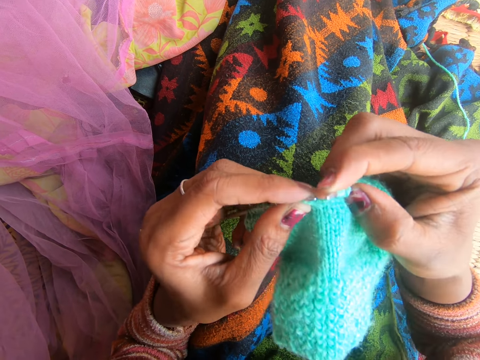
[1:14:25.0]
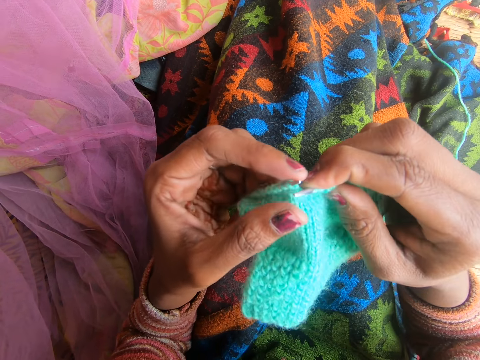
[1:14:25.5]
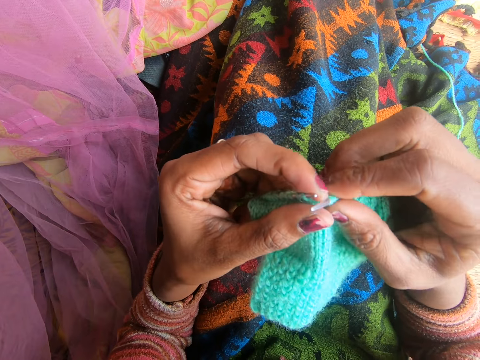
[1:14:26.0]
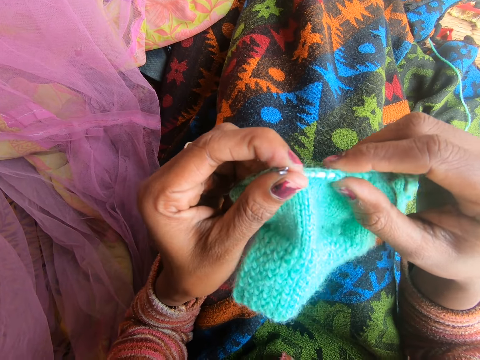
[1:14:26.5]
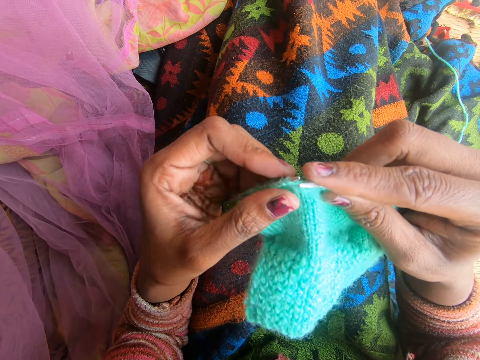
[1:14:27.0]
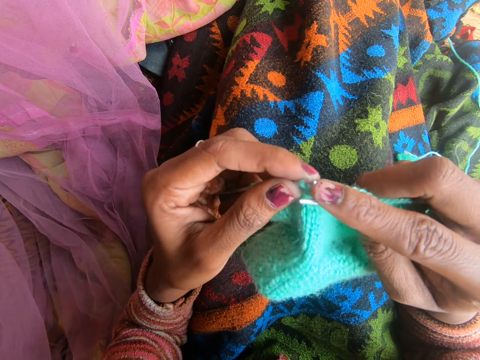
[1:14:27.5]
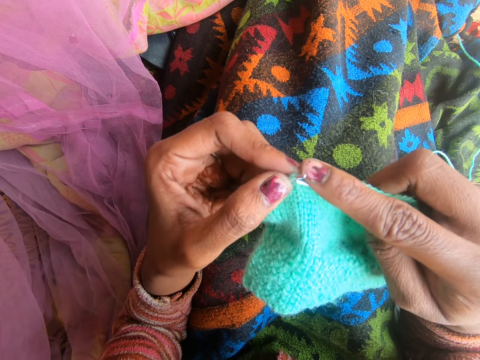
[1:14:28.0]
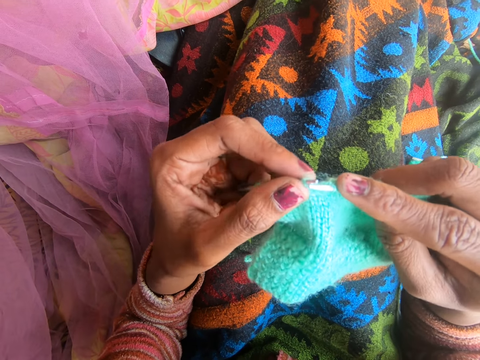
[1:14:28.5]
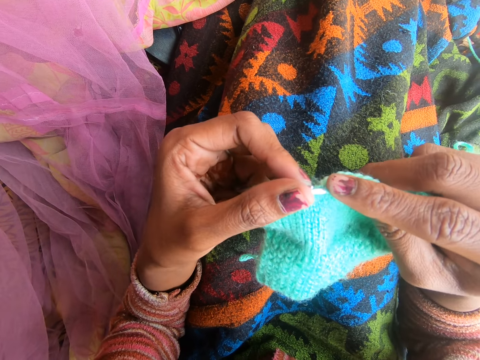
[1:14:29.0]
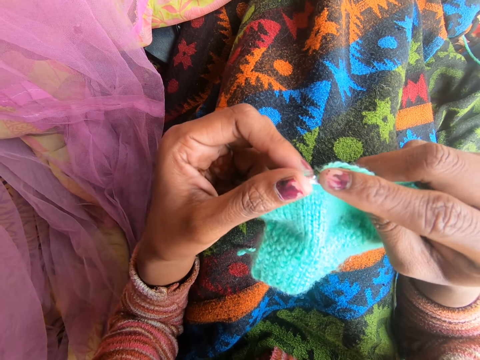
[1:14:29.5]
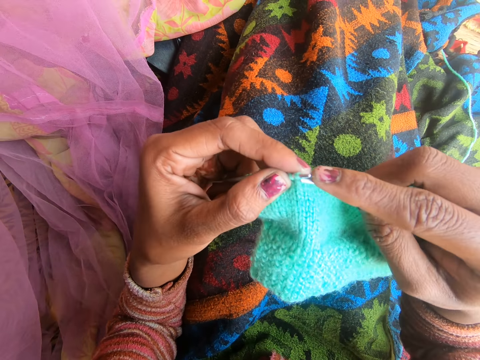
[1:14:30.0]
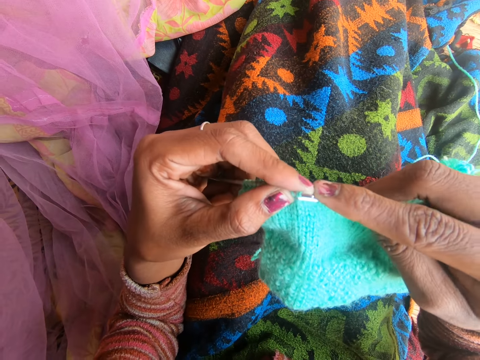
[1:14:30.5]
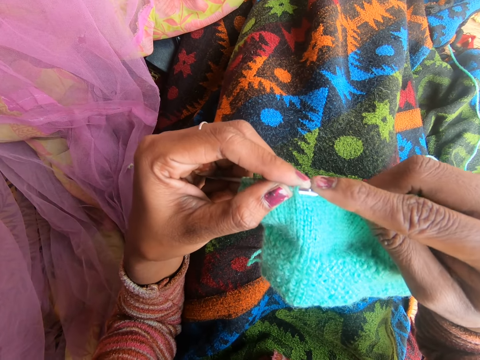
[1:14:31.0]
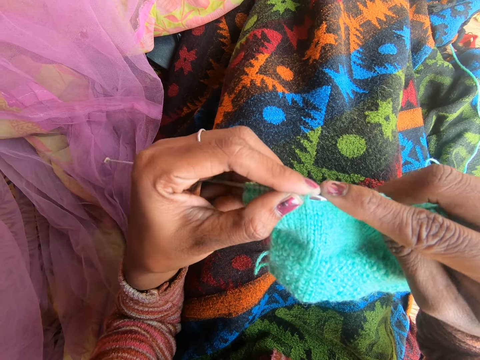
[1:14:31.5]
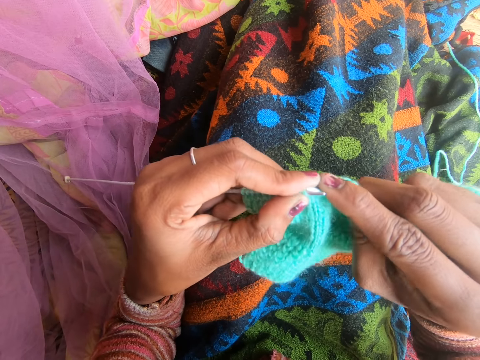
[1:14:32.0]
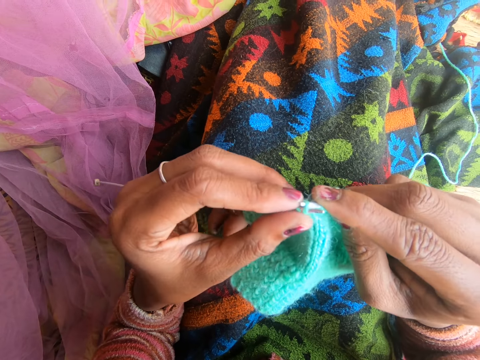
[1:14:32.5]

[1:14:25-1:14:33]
The camera wearer adjusts the fabric. They knit the fabric with the knitting needle.

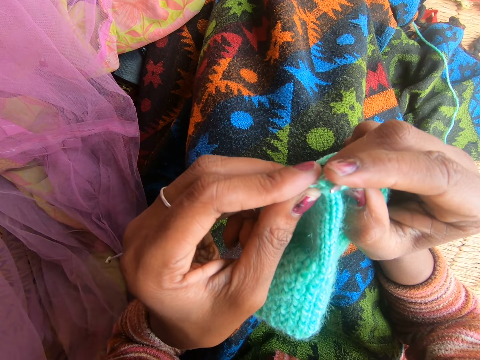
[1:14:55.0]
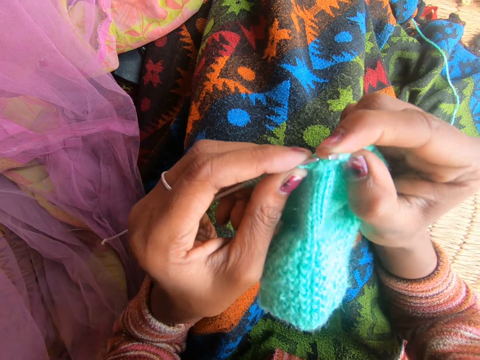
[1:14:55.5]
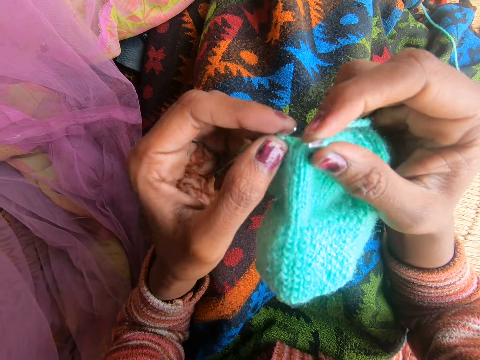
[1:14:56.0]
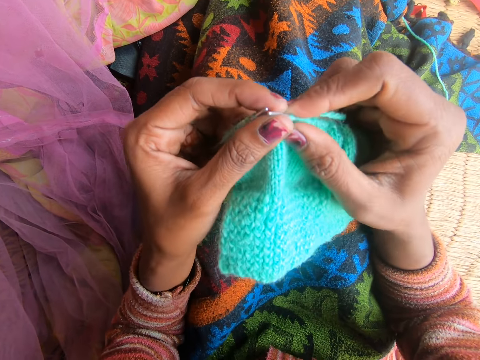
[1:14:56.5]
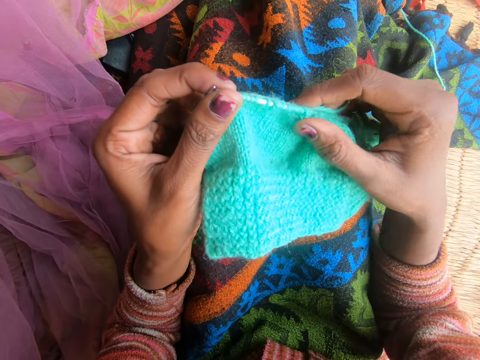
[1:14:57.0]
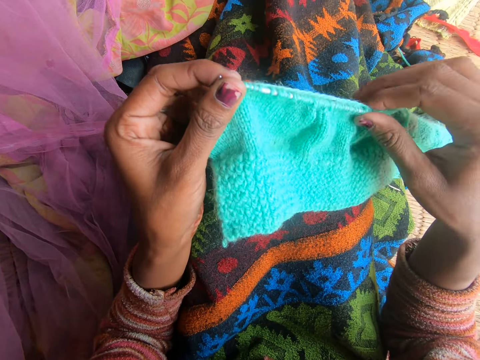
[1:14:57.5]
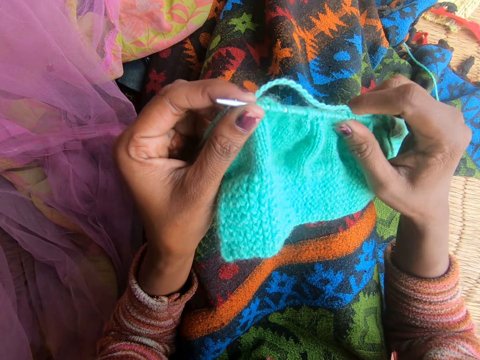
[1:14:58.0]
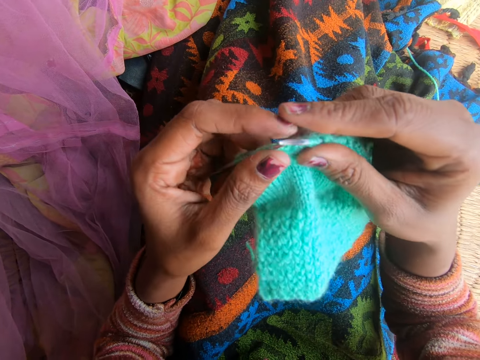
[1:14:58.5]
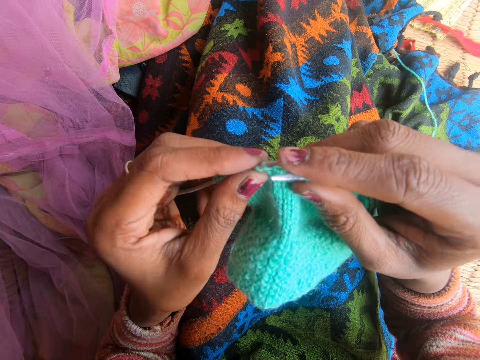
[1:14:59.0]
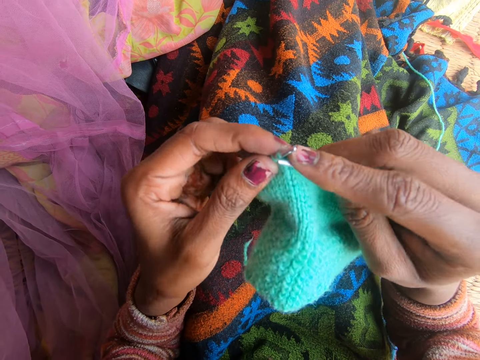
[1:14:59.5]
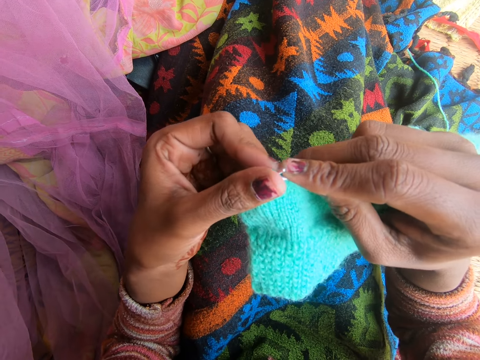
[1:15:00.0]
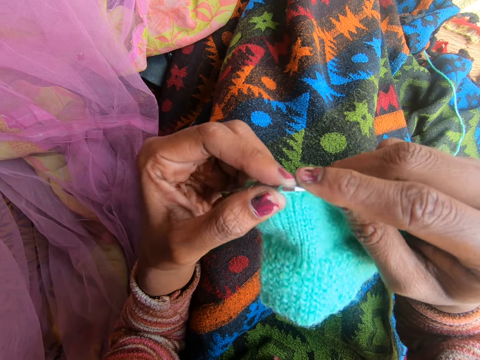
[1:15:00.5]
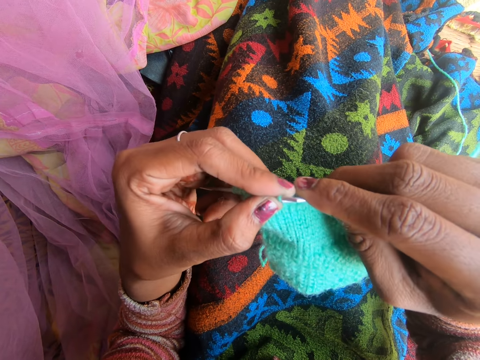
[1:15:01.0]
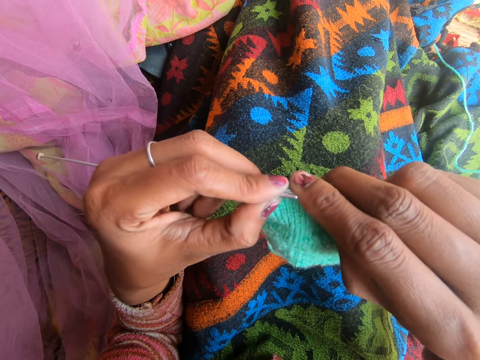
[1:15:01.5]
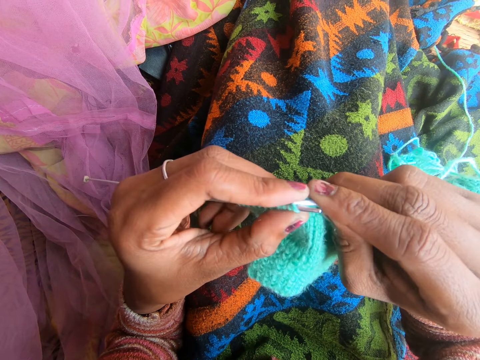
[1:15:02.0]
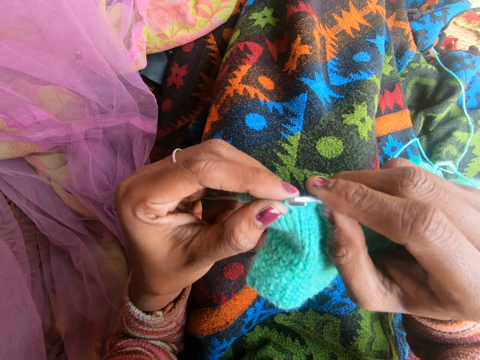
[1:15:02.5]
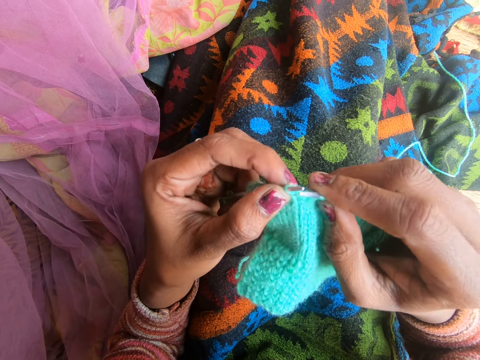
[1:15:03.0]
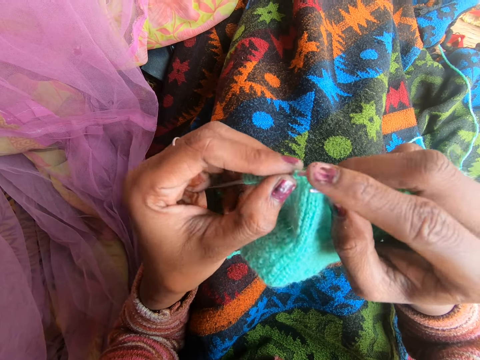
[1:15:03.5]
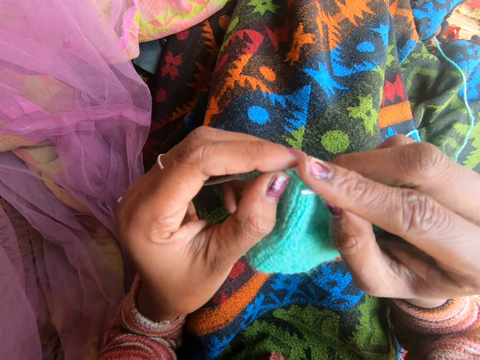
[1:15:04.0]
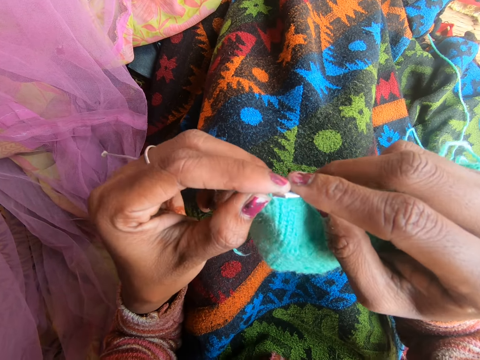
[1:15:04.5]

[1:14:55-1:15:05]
The camera wearer adjusts the fabric. They knit the fabric with the knitting needle.
